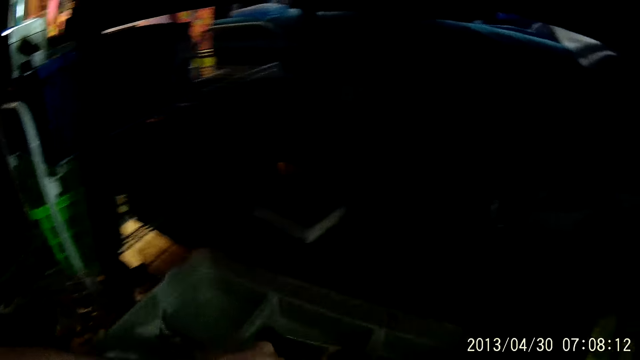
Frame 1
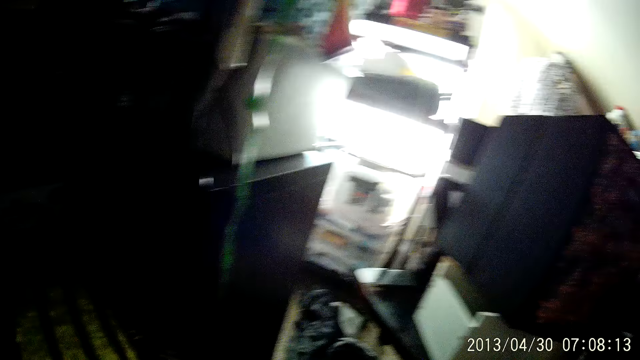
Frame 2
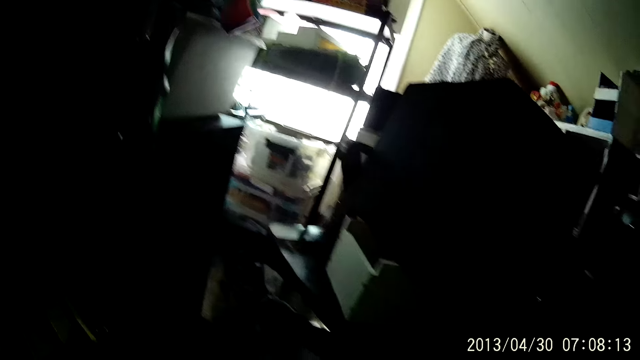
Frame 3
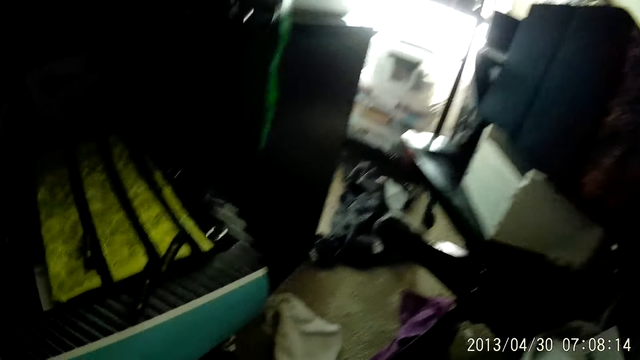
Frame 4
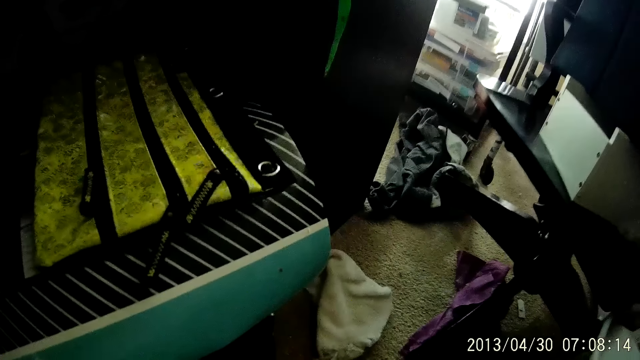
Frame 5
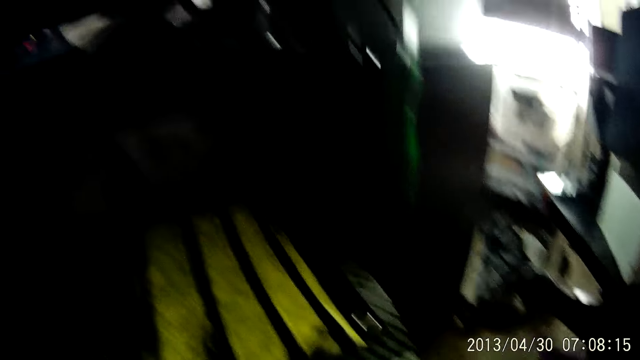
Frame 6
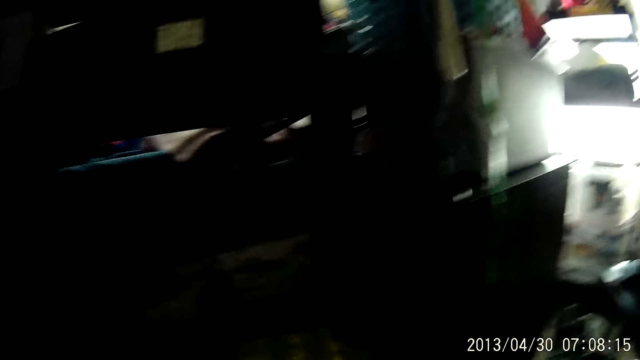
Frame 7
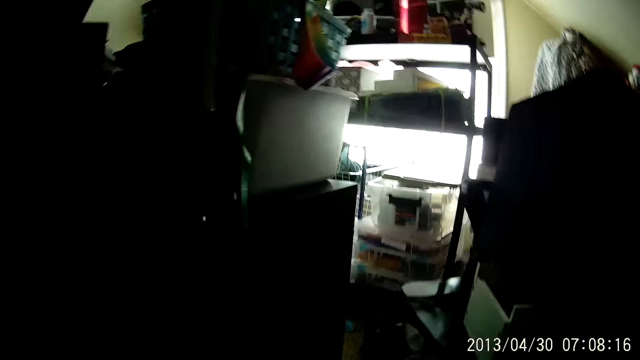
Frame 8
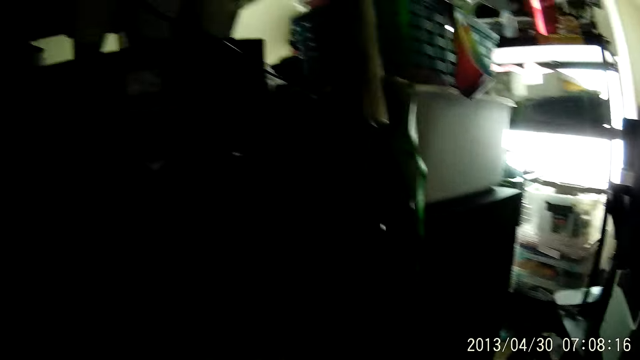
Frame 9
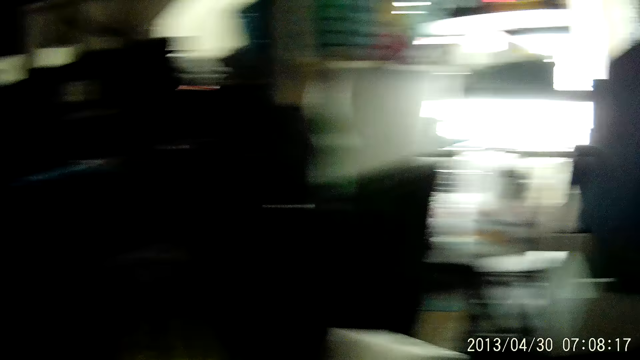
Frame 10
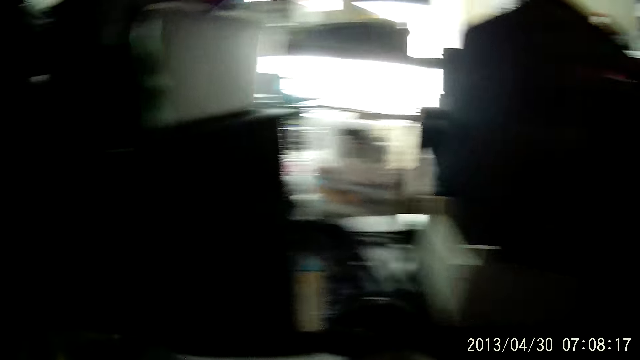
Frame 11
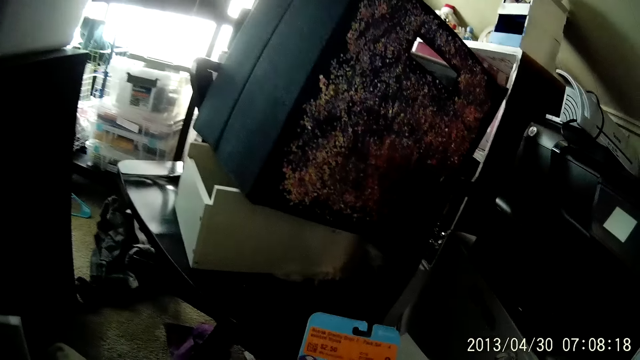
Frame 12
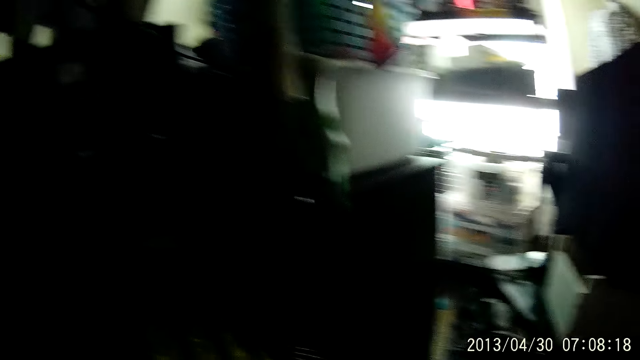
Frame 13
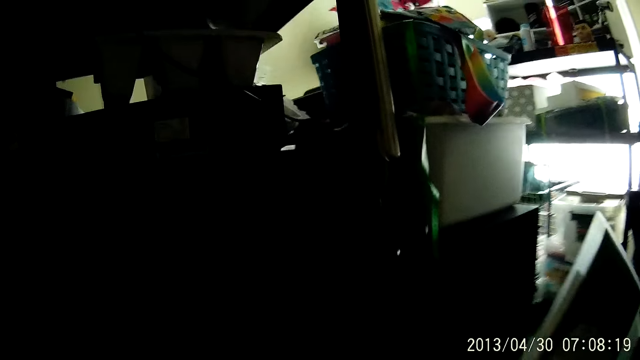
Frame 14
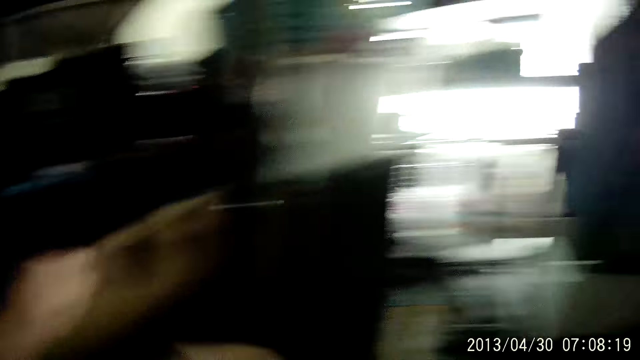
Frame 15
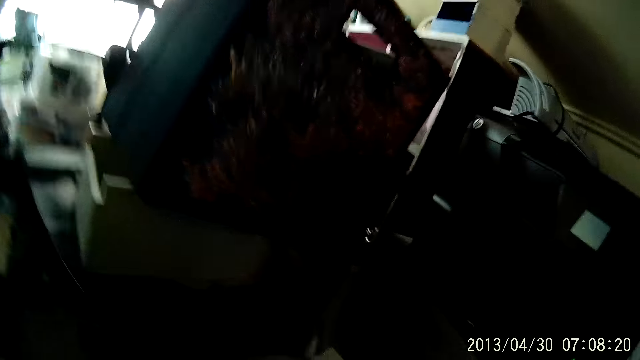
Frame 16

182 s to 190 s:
The camera wearer drops a tray with both hands. They turn around and hold the papers.

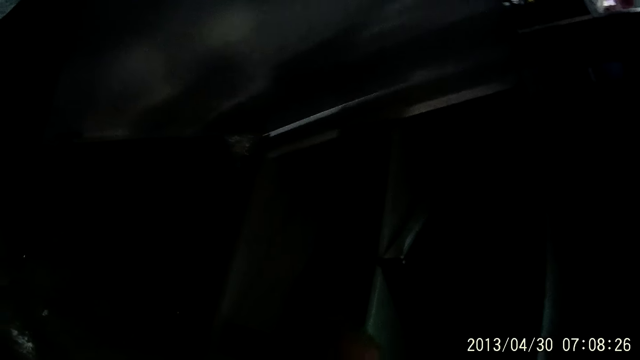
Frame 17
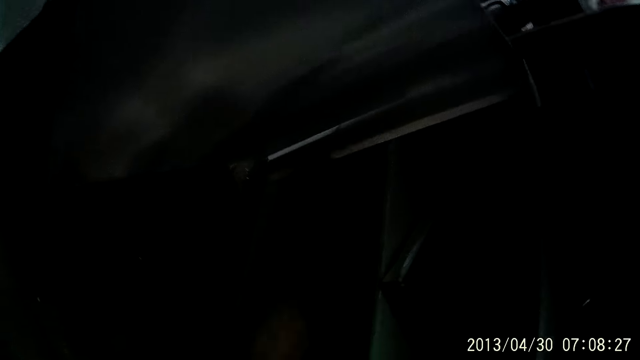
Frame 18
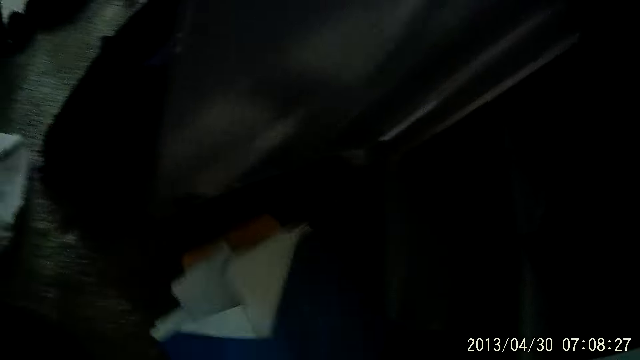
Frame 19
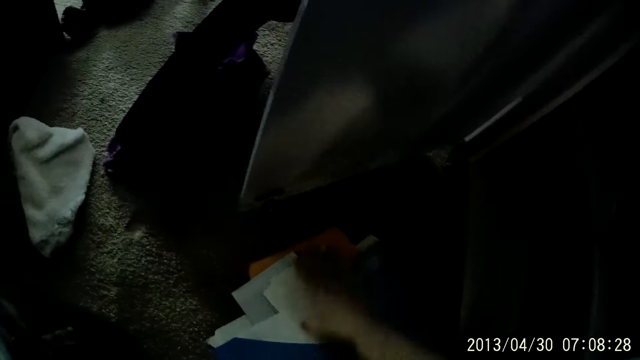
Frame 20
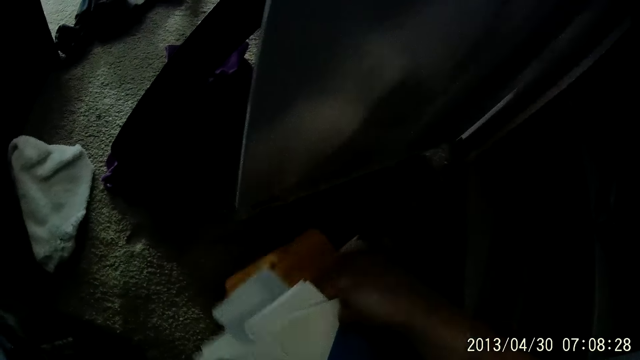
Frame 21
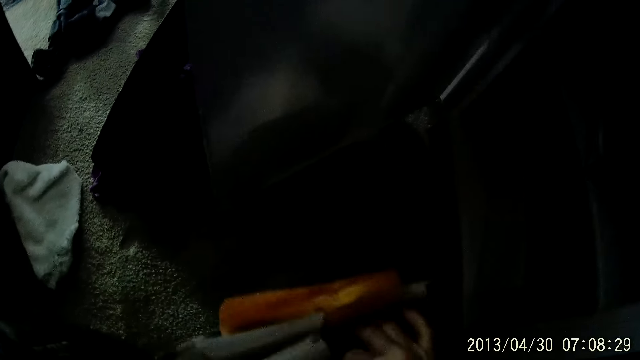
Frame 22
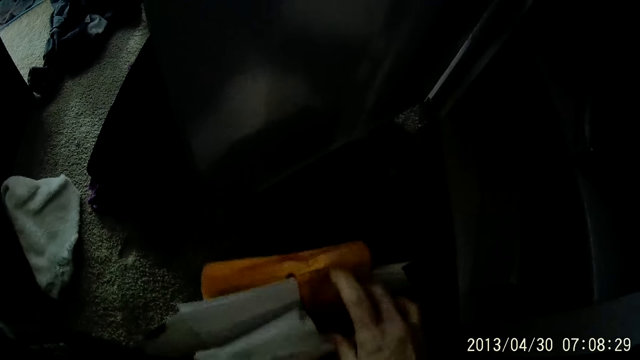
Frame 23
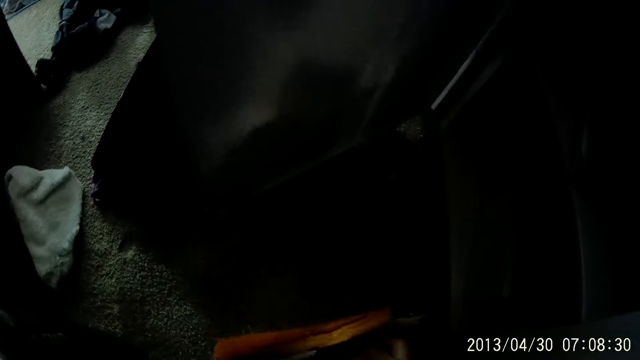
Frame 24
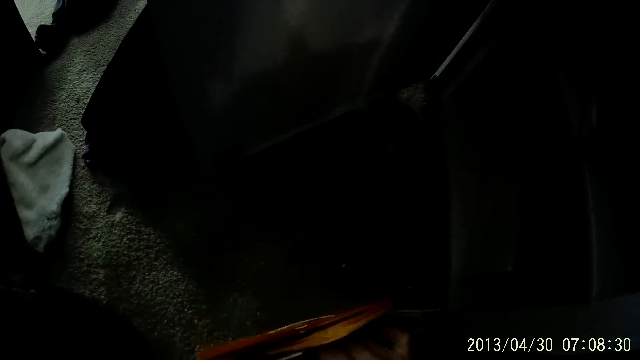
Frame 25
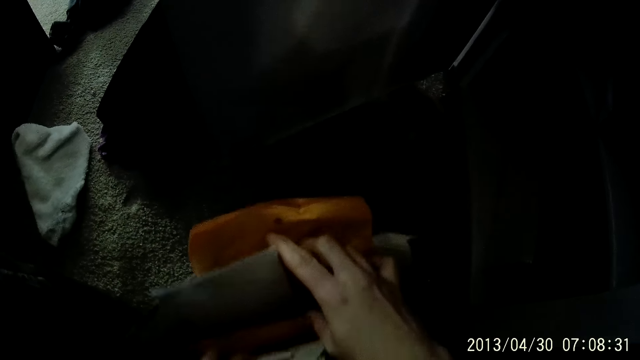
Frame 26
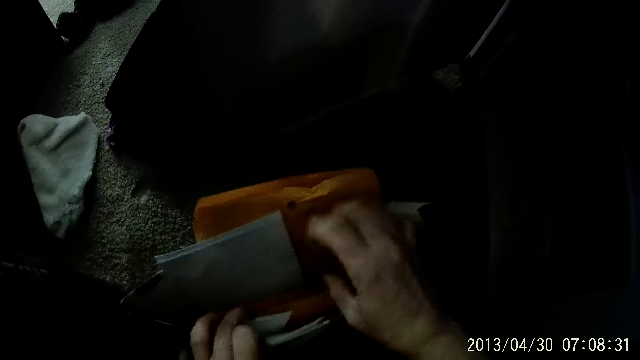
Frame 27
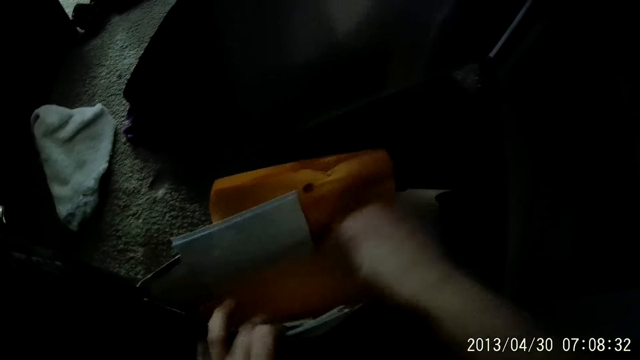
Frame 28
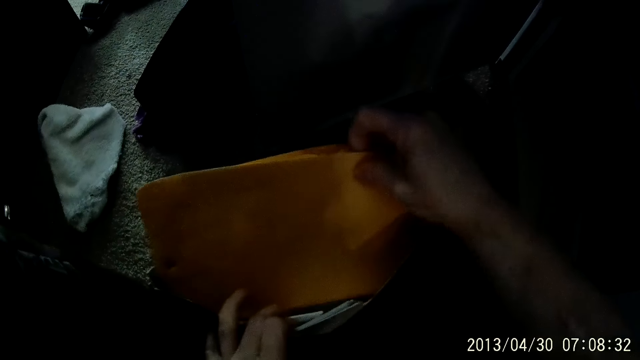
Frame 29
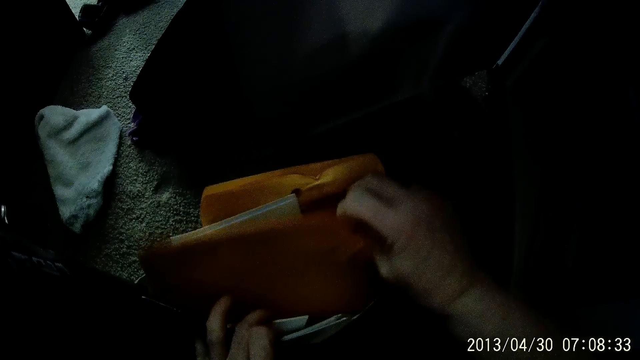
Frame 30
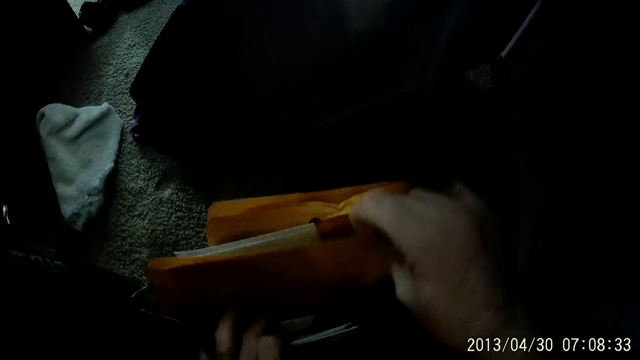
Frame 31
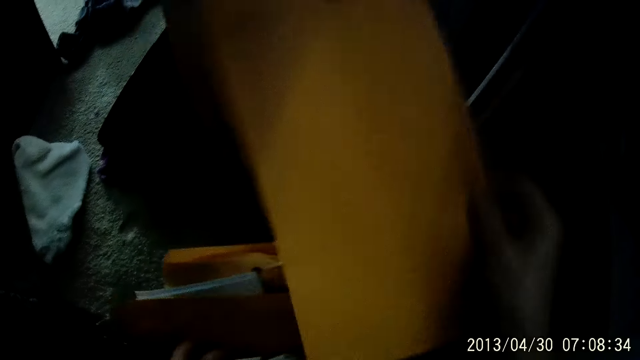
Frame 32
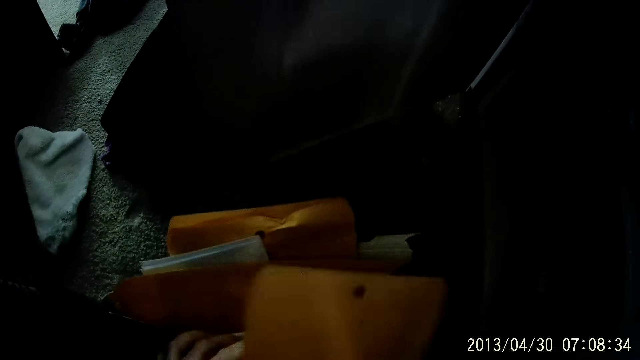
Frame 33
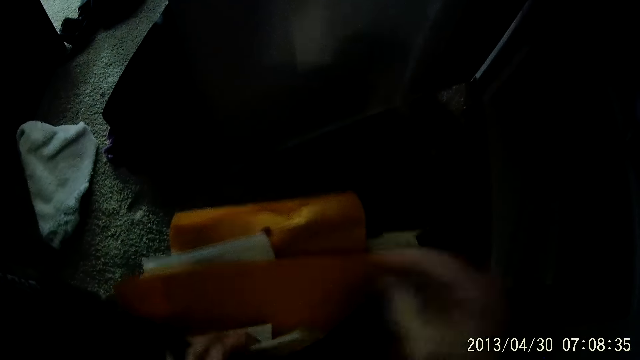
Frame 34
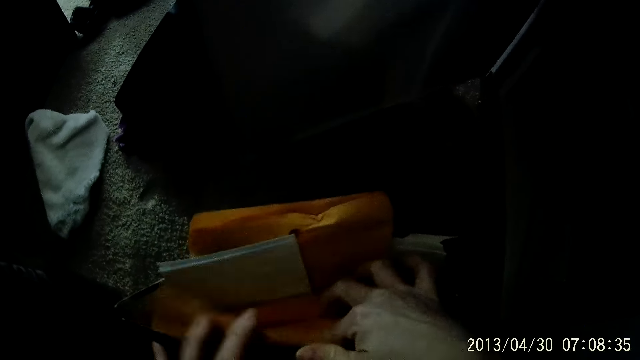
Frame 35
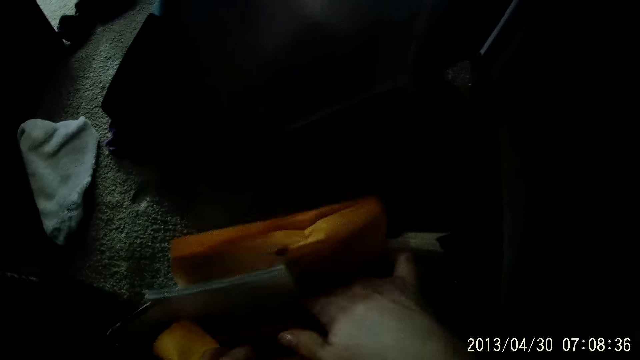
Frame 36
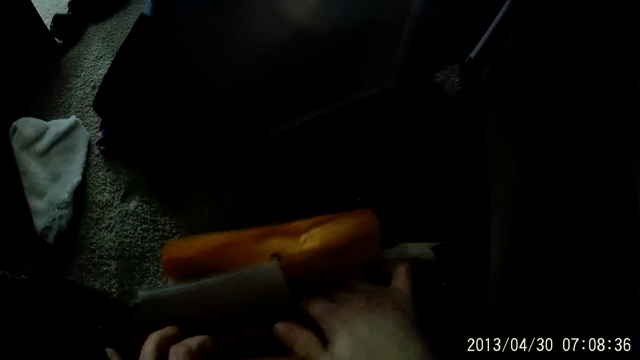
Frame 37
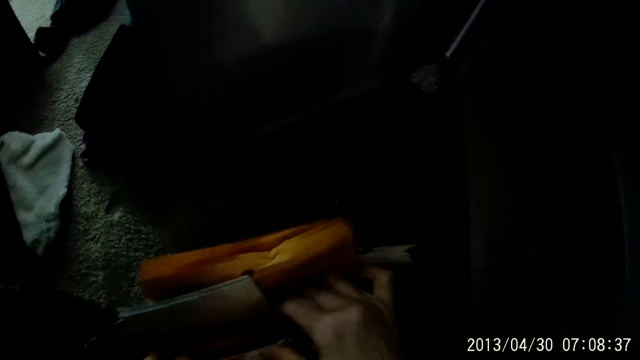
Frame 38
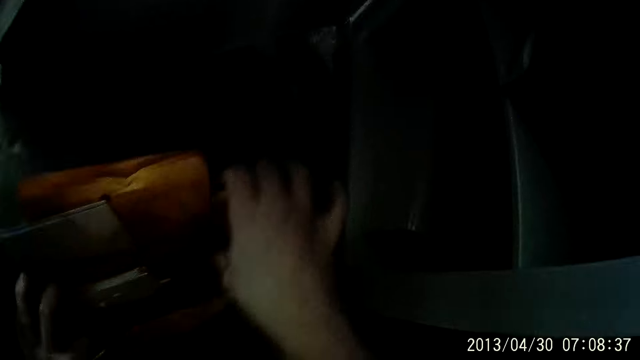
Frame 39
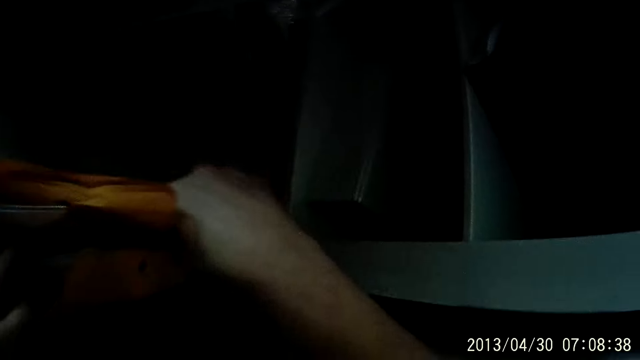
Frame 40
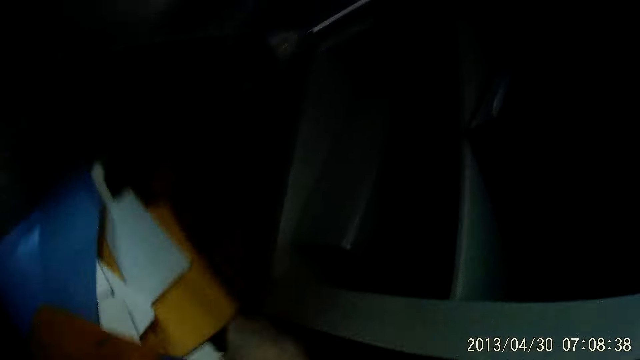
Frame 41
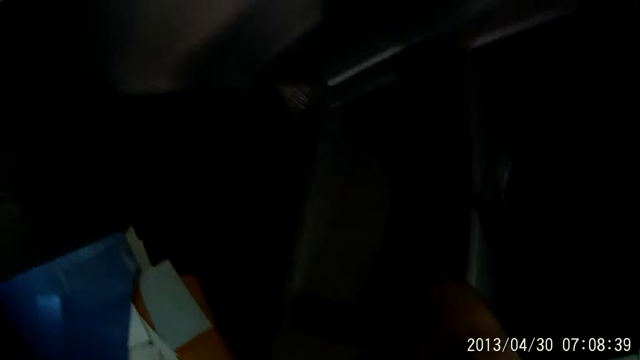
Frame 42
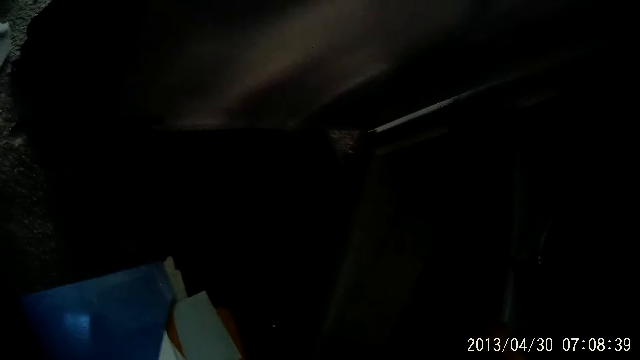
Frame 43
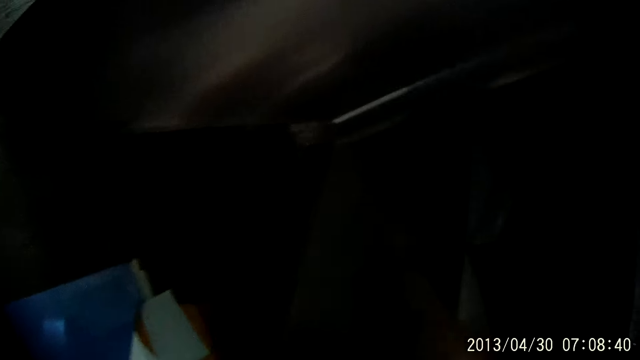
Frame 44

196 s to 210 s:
The camera wearer picks up the folder or envelope on the floor with his right hand. He holds the folder with both hands. He lifts a file from the folder with his right hand. He searches in the envelope. He shuffles through the files in the folder with his right hand. He drops the folder to the floor with his right hand. He adjusts folders in the cupboard with his right hand.
